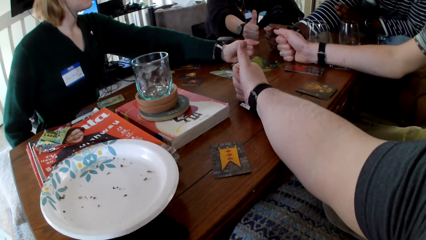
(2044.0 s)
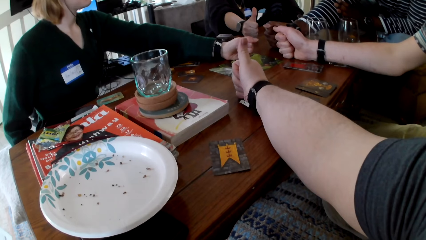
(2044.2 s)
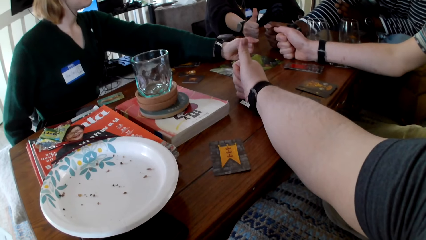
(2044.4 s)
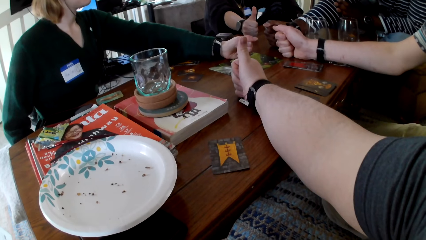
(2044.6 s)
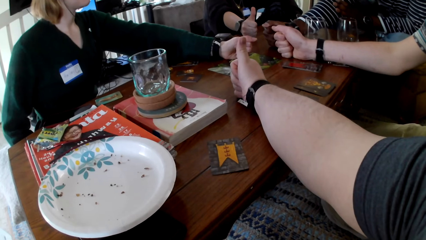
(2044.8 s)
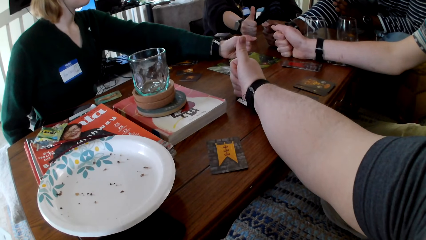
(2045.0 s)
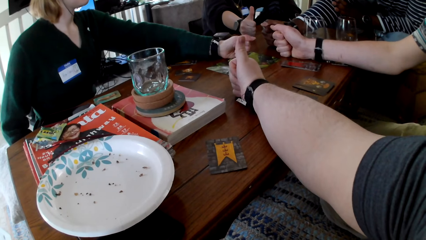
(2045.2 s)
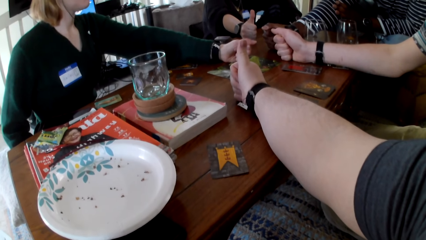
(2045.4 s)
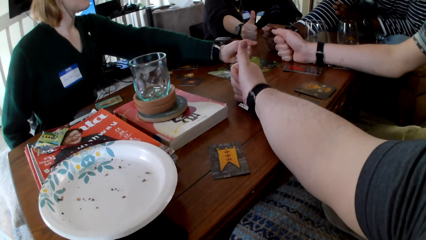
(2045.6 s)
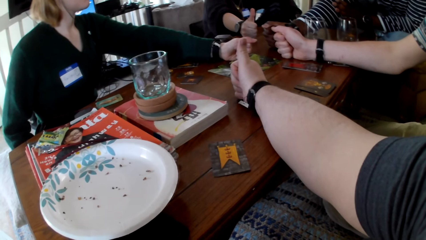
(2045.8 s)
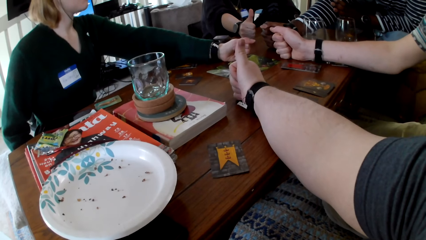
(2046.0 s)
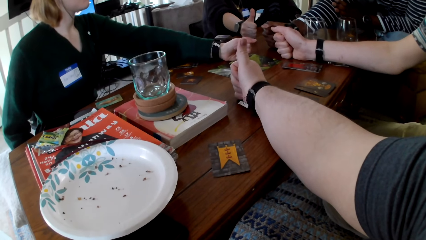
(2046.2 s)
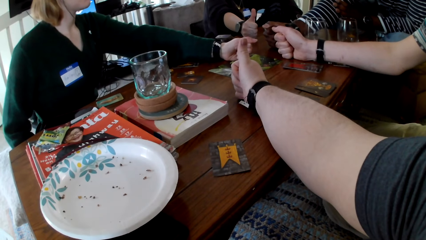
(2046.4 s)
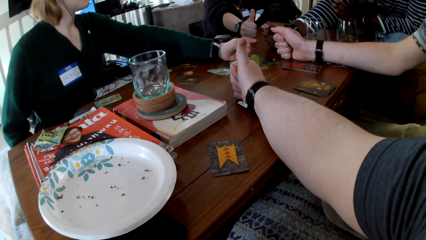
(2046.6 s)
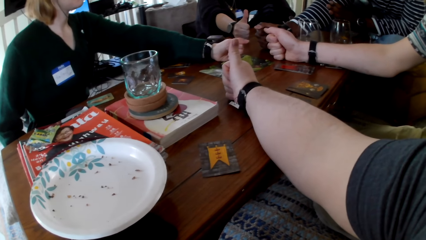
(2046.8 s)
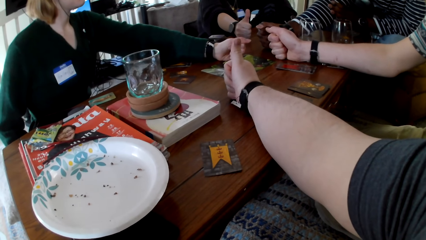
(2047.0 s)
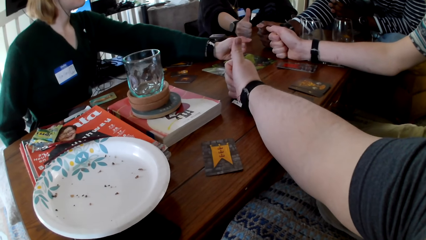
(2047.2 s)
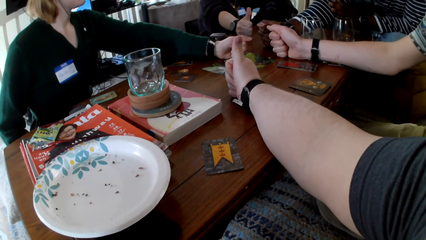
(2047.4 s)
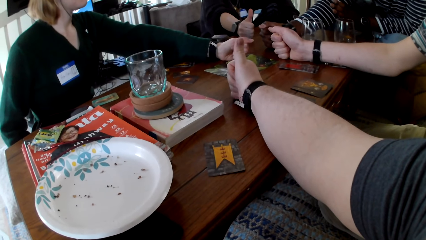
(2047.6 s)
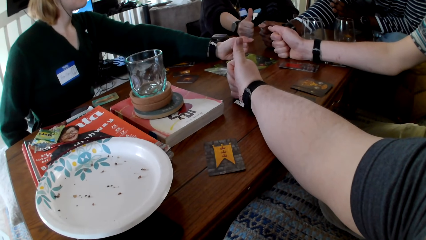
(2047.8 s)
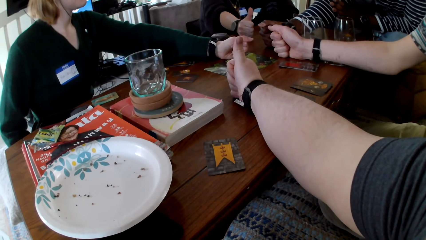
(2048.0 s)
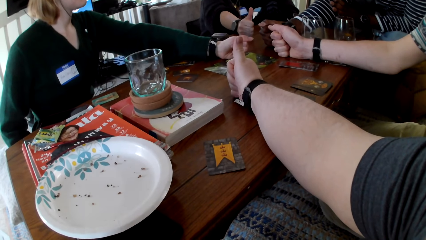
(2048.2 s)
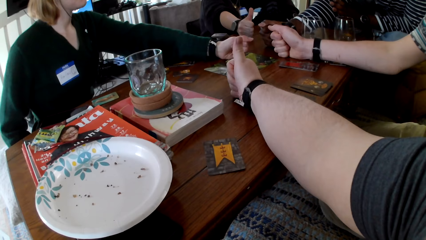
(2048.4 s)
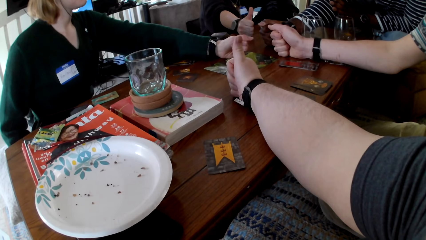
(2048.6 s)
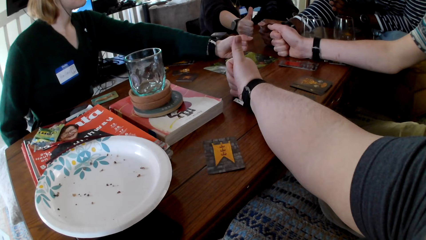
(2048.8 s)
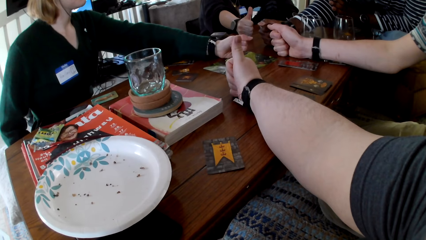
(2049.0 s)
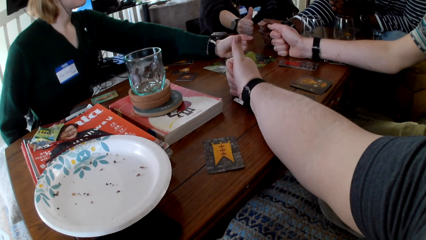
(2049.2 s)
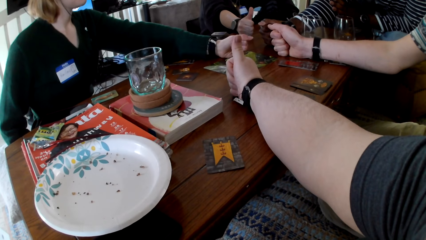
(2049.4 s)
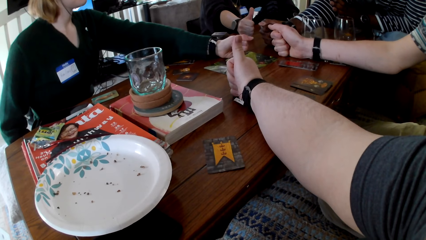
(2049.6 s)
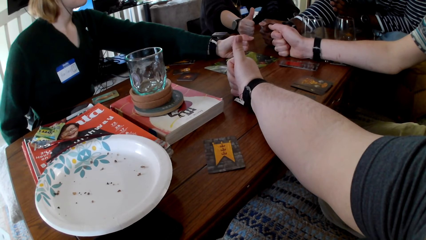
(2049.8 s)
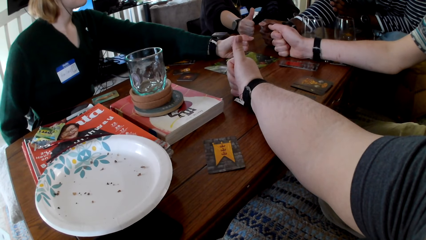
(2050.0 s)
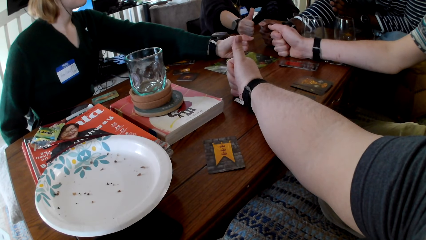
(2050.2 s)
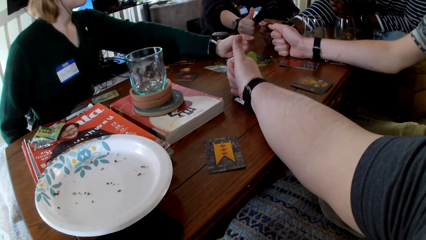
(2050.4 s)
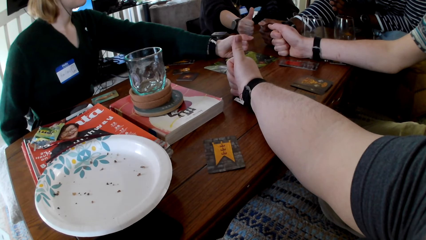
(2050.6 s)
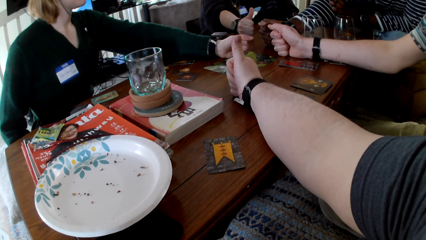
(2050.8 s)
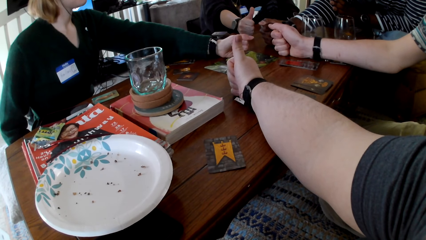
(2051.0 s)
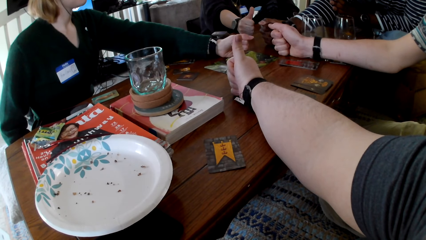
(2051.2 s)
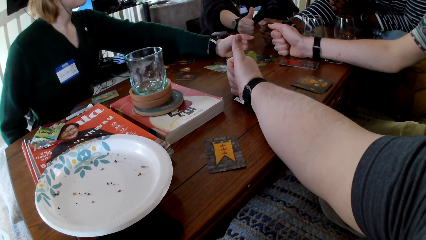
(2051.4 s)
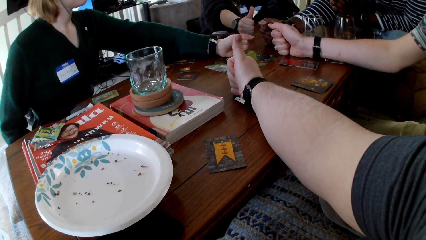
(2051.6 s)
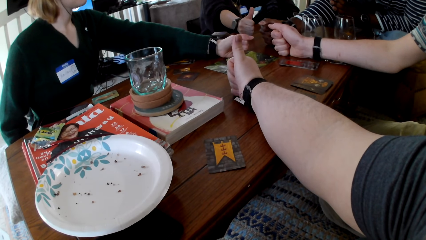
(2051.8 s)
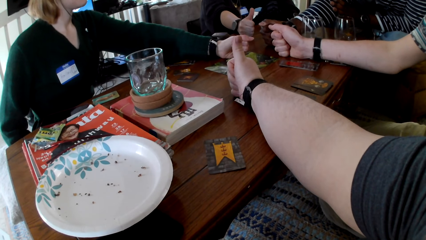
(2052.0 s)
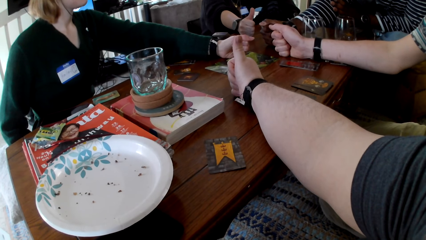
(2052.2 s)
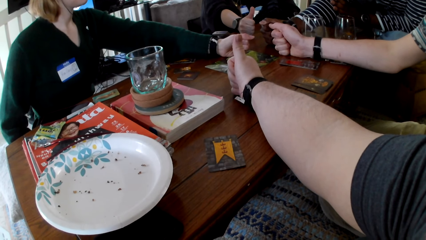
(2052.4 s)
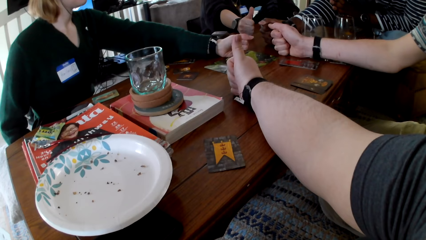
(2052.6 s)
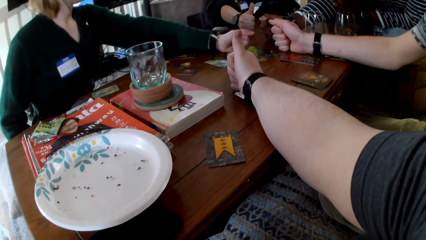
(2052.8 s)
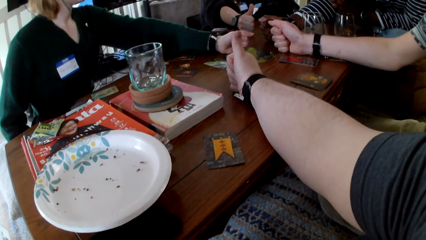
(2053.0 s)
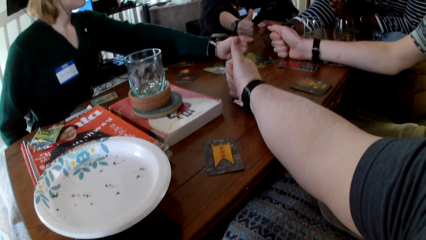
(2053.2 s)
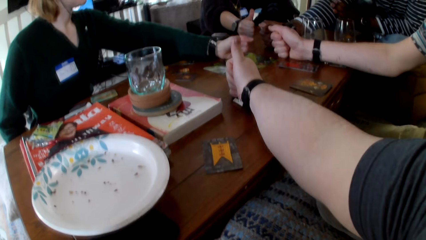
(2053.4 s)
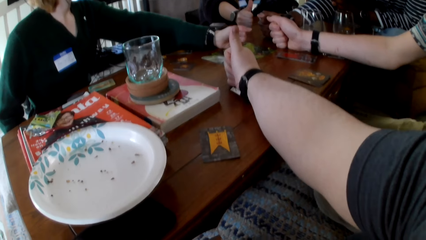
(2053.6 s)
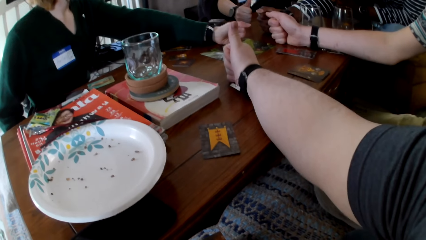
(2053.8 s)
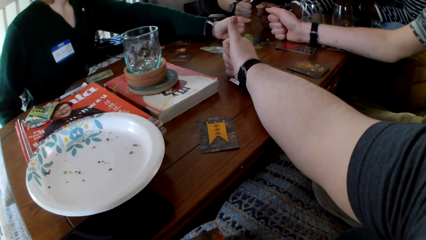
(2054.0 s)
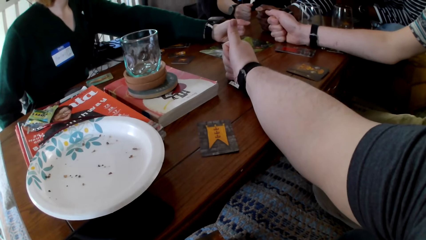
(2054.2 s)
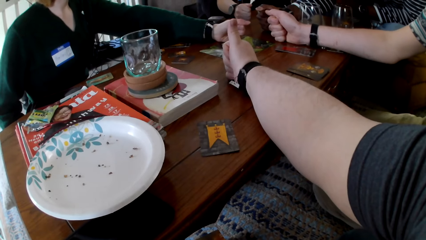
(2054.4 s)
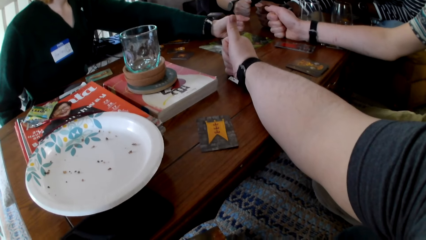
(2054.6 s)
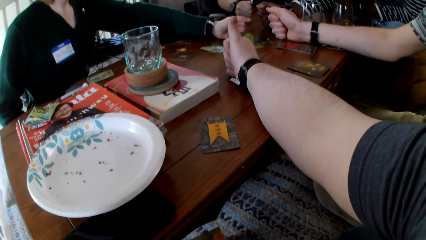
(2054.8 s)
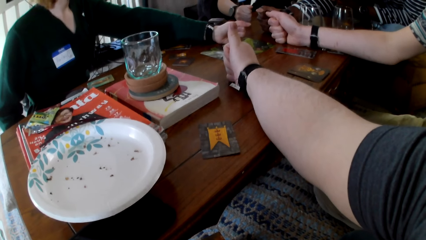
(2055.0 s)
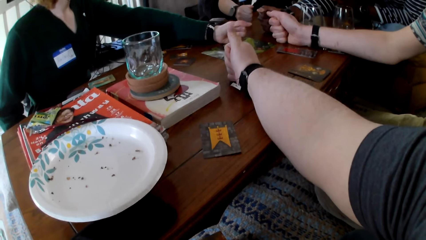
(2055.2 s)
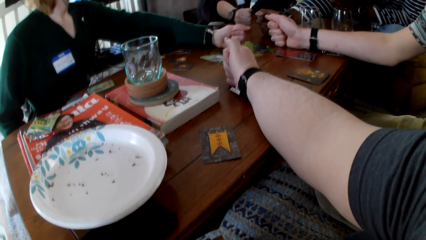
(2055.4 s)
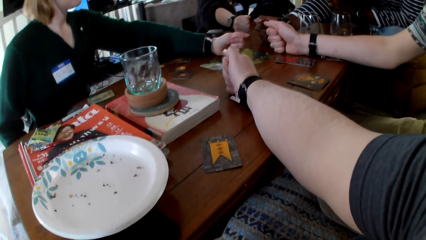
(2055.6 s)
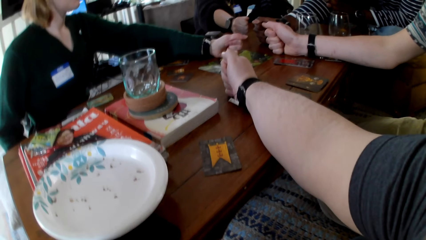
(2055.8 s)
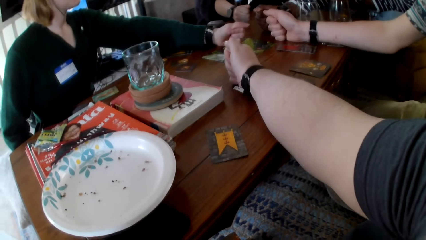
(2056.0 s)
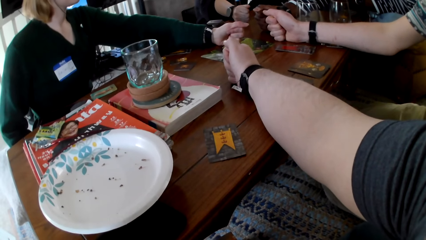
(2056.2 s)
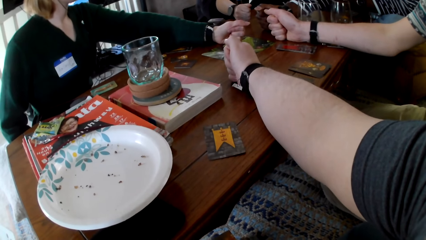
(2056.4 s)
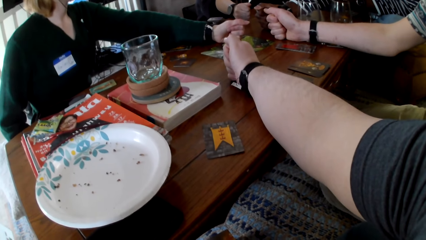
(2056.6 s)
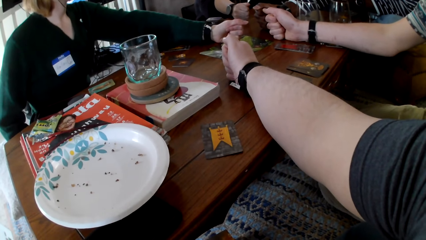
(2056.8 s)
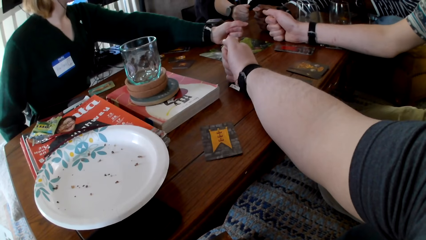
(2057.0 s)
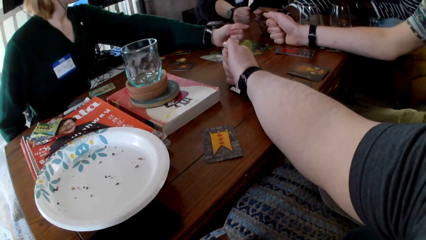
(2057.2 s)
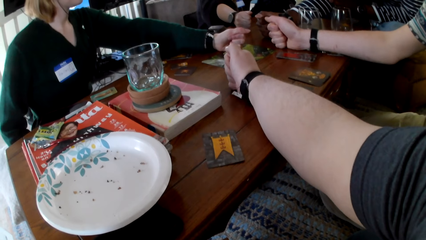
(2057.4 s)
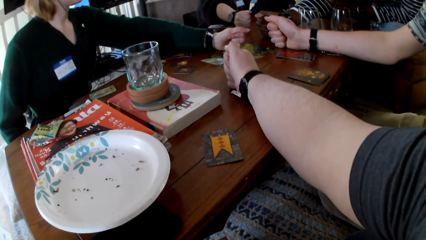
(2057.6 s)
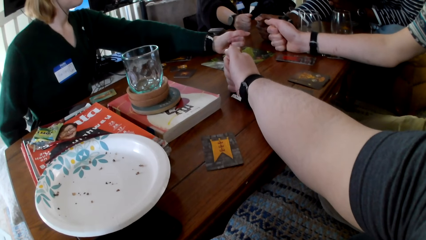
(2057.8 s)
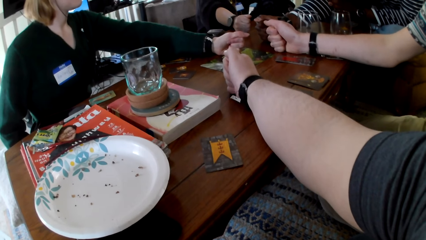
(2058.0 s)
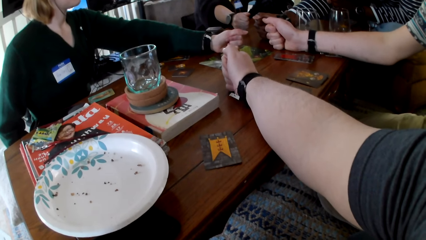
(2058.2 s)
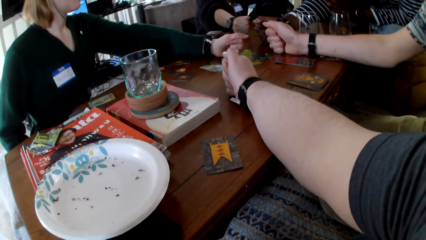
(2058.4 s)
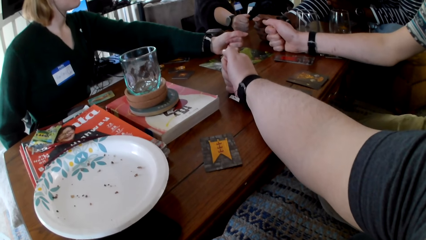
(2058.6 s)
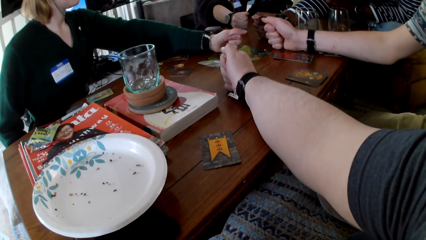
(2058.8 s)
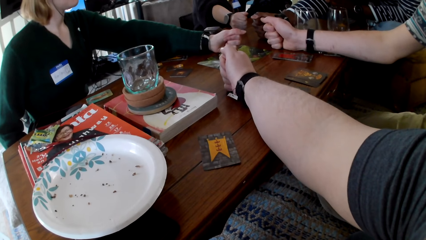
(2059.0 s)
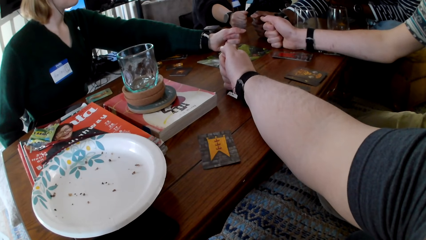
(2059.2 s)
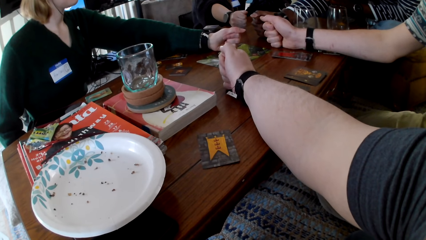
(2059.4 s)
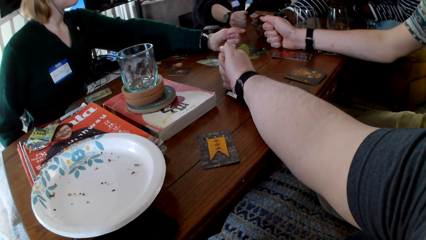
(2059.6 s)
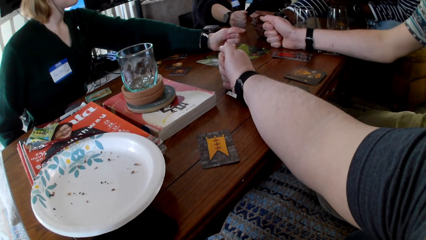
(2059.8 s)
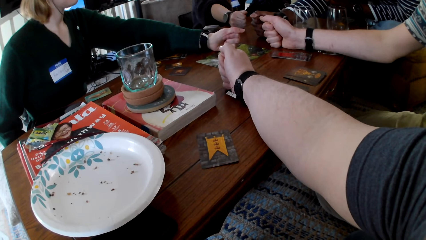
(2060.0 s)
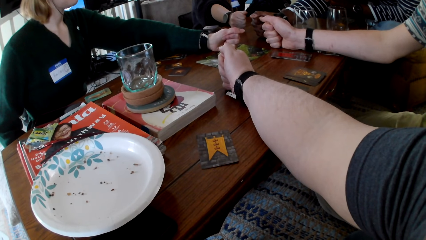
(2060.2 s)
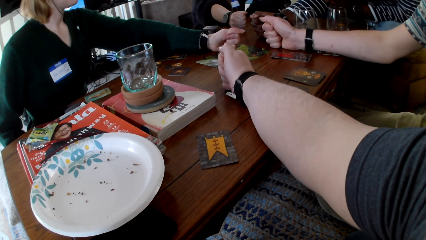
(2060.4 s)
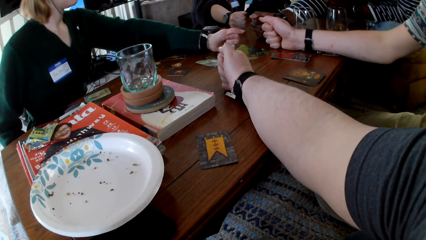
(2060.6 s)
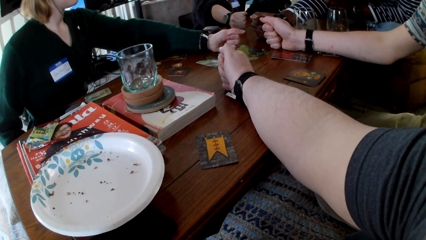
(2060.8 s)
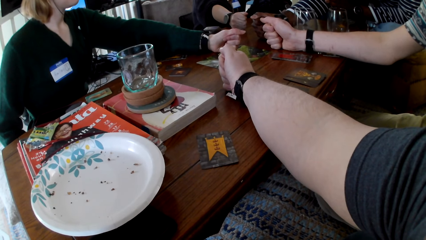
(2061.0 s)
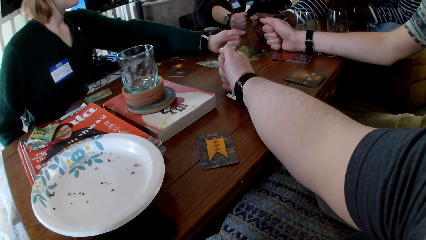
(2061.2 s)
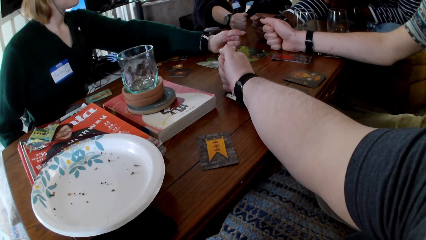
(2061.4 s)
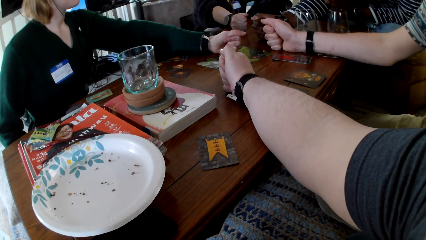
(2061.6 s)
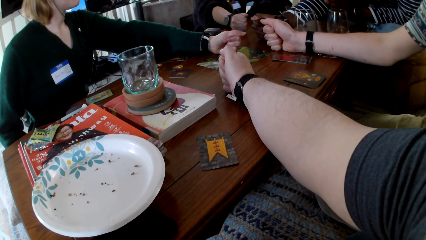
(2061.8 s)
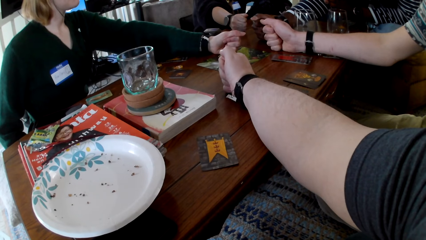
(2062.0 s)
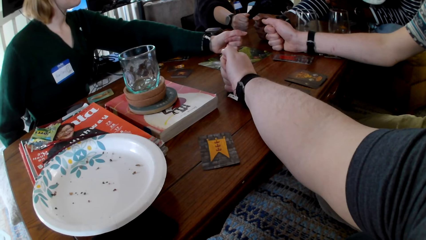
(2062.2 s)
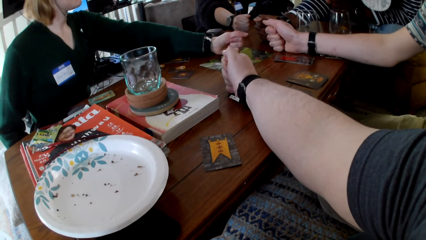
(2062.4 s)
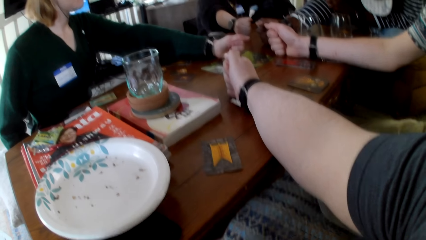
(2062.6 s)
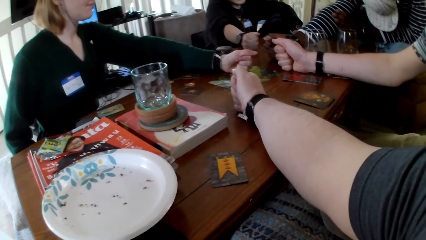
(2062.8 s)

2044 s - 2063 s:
A woman puts her thumb up. The camera wearer puts his thumb up. He puts his thumb down.
